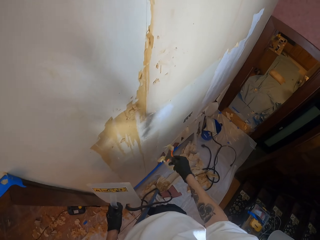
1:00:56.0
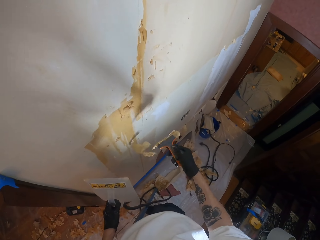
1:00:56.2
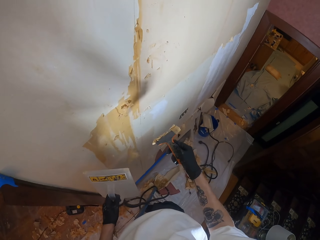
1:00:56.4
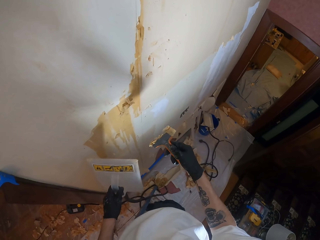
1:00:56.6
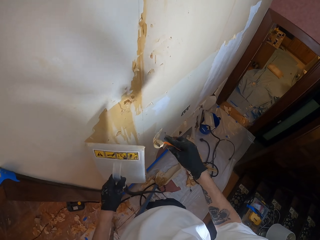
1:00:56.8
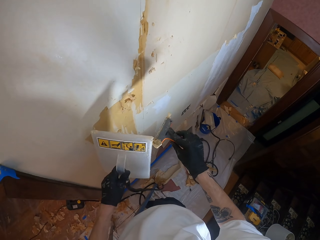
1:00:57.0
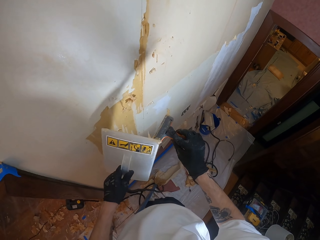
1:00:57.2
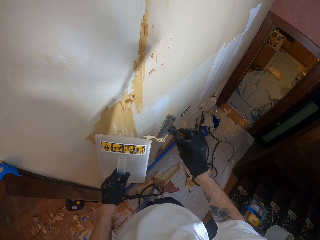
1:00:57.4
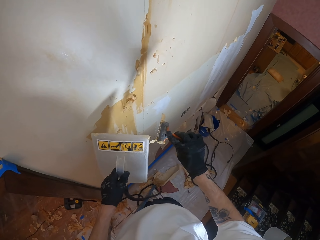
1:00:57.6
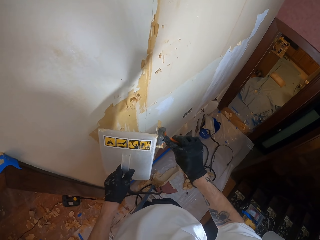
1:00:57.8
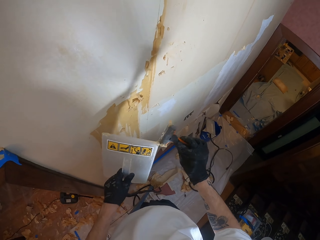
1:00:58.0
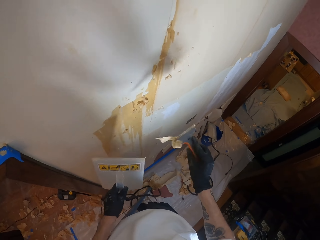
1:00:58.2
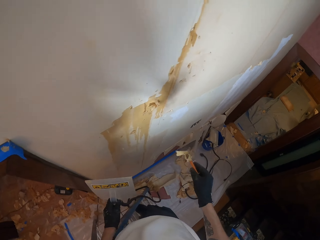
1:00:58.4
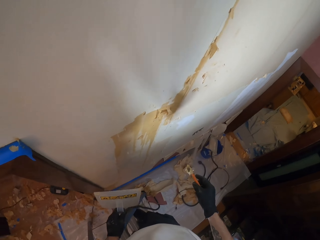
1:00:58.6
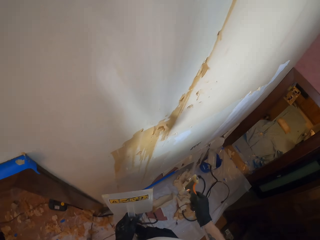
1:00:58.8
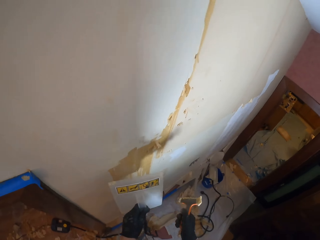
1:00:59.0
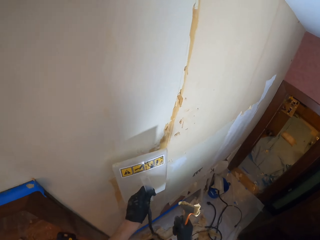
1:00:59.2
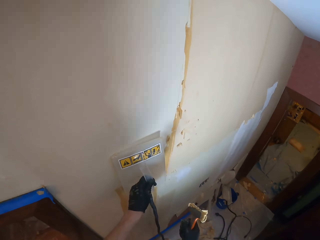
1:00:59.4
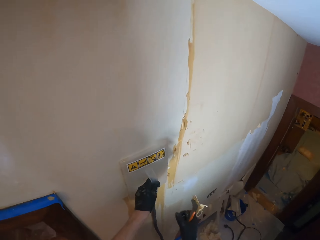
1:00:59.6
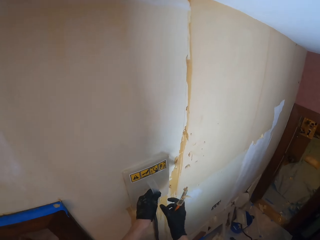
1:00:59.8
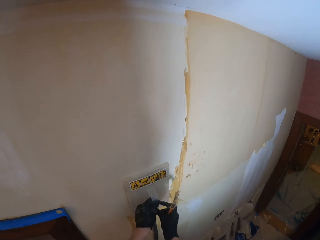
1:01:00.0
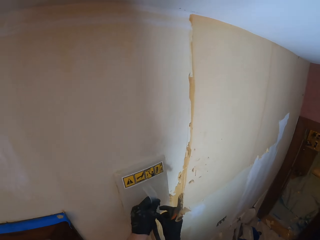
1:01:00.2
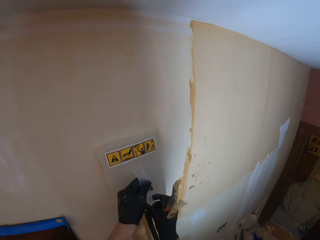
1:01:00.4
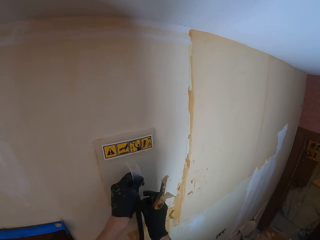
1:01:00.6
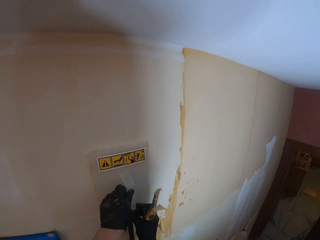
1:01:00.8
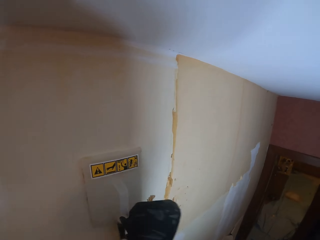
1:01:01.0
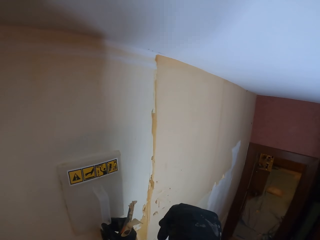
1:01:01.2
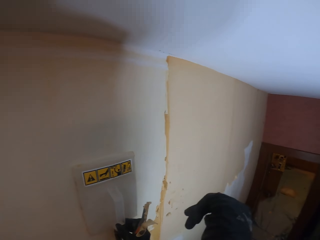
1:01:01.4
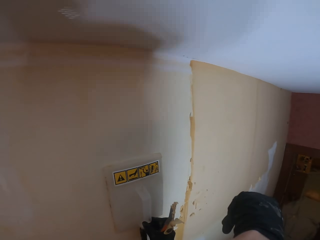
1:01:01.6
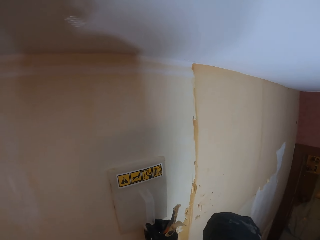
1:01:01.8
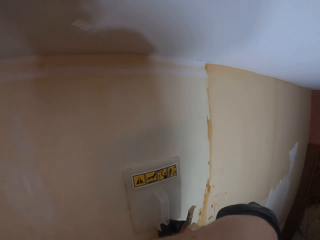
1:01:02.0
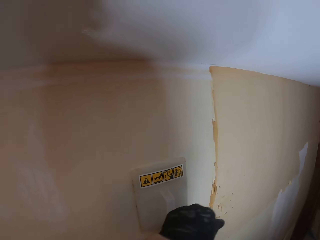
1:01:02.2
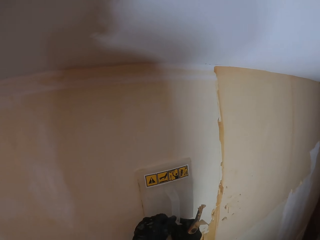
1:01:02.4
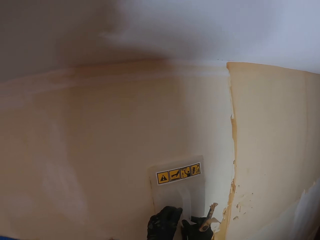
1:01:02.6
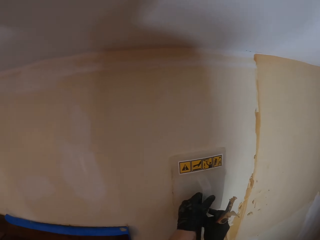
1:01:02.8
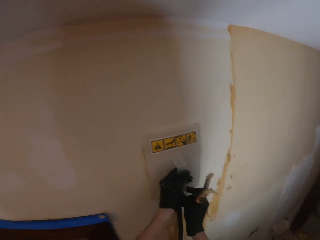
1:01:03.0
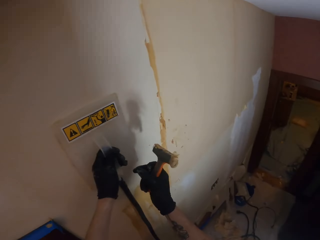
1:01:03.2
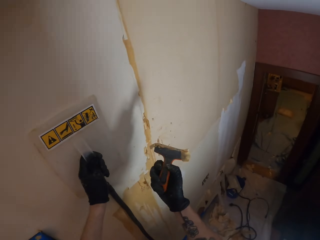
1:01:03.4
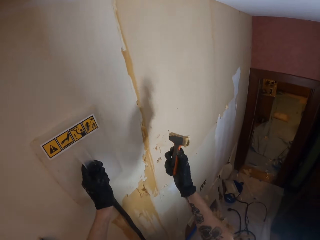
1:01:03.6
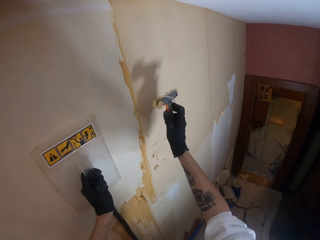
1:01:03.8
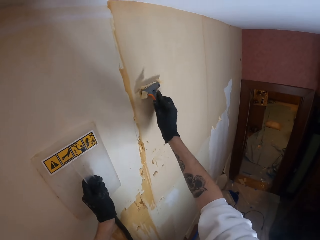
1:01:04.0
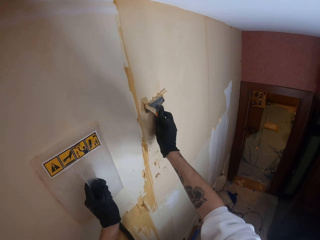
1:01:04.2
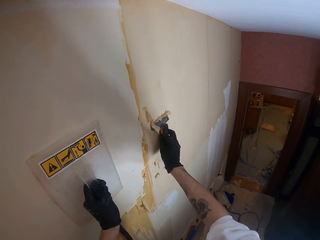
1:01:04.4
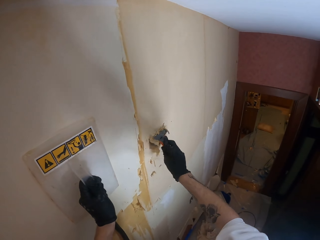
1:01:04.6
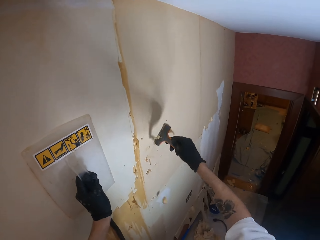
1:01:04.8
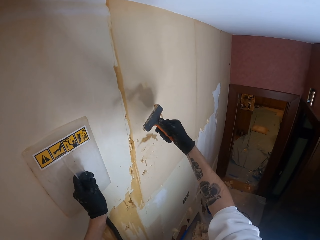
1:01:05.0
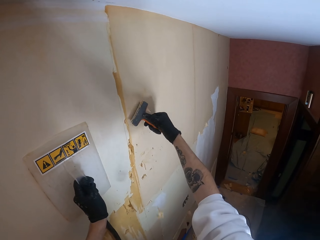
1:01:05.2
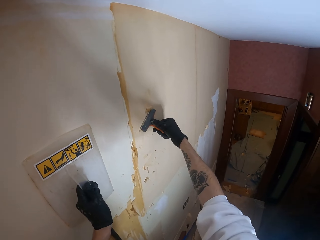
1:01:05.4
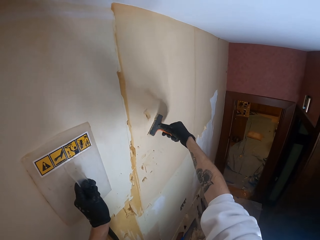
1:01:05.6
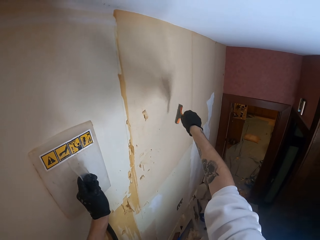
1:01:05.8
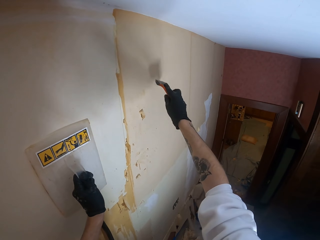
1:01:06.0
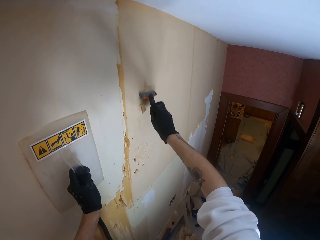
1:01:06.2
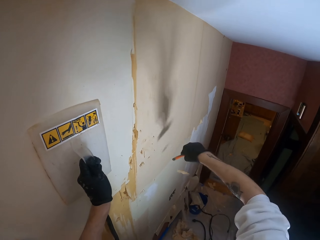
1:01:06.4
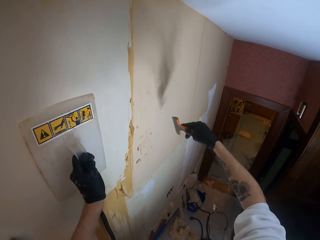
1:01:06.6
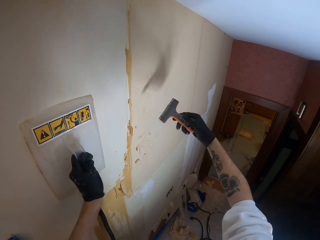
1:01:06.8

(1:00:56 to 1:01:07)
The camera wearer shakes the paint scraper. He wipes the paint scraper on the wall leveling tool, wiping a wall paper from it. He adjusts a sander on the wall. He places the wall leveling tool on the wall and holds the wall leveling tool with the right hand. He wipes his chin. He holds the wall leveling tool with the left hand. He wipes the paint scraper on the wall.

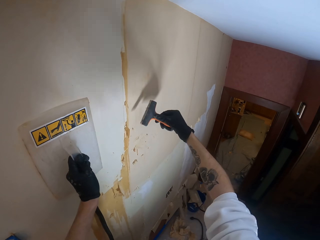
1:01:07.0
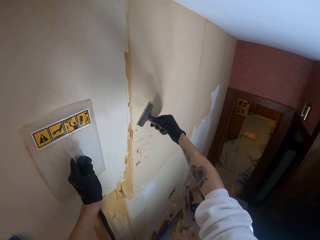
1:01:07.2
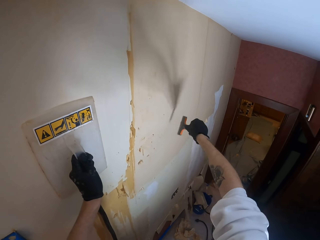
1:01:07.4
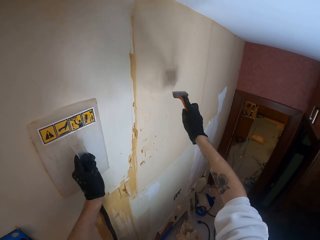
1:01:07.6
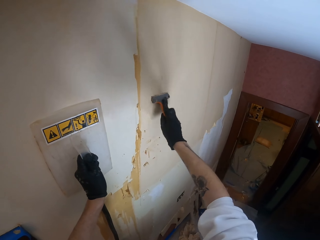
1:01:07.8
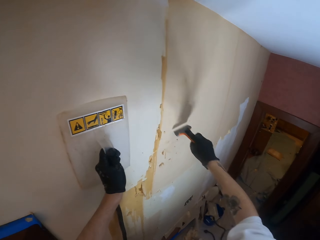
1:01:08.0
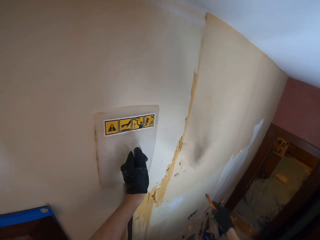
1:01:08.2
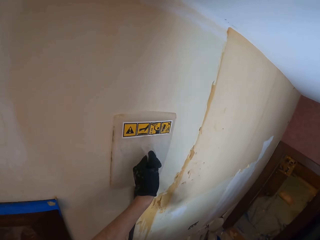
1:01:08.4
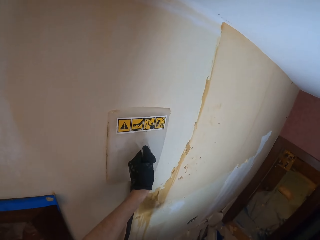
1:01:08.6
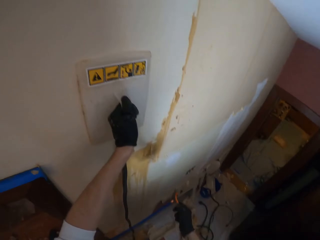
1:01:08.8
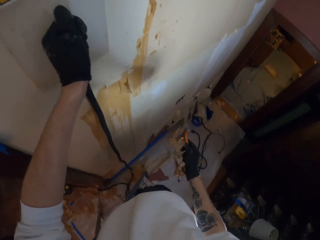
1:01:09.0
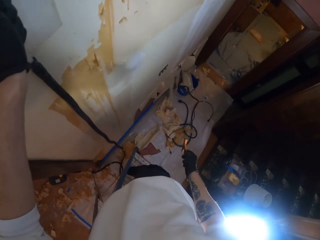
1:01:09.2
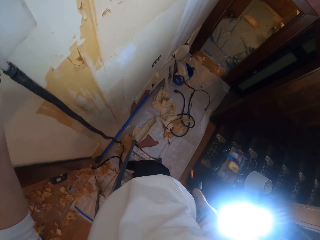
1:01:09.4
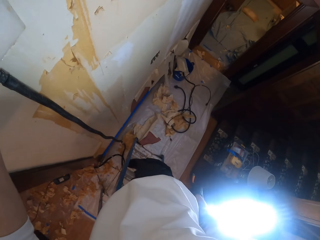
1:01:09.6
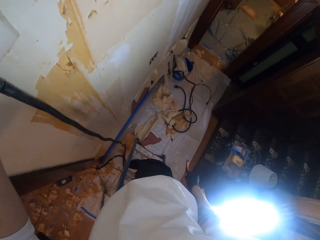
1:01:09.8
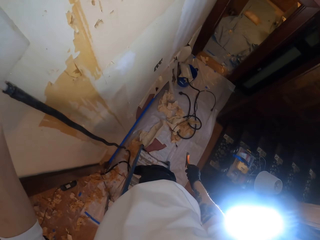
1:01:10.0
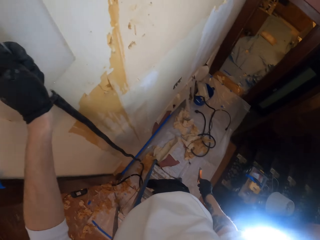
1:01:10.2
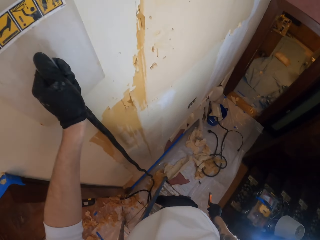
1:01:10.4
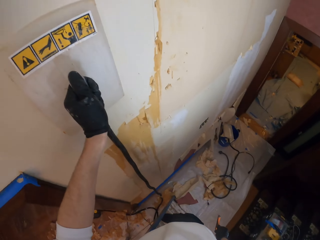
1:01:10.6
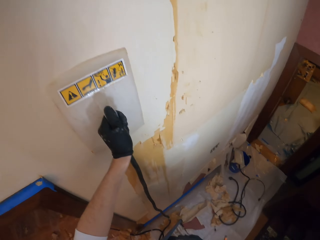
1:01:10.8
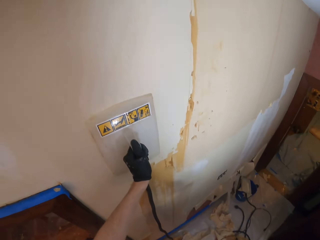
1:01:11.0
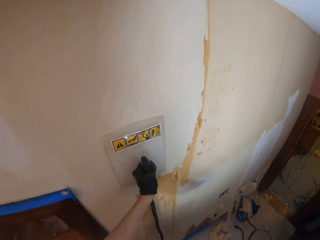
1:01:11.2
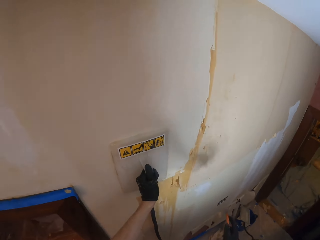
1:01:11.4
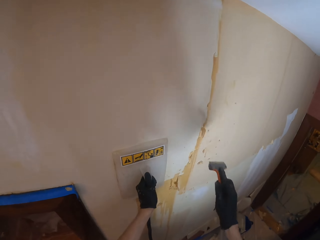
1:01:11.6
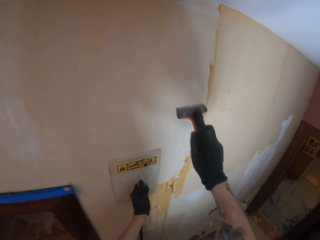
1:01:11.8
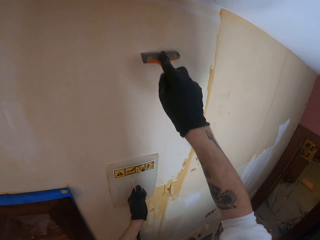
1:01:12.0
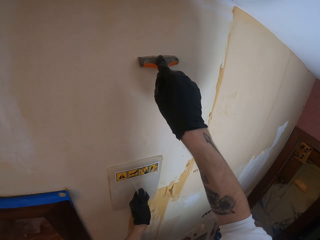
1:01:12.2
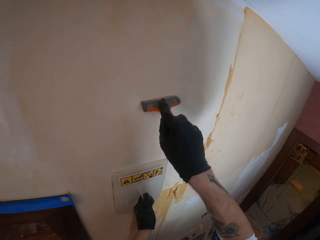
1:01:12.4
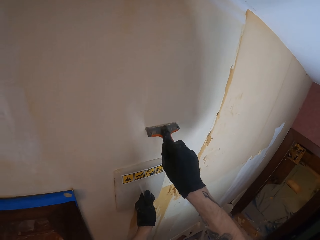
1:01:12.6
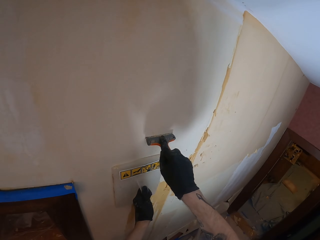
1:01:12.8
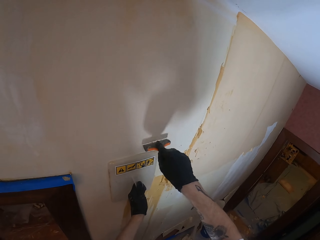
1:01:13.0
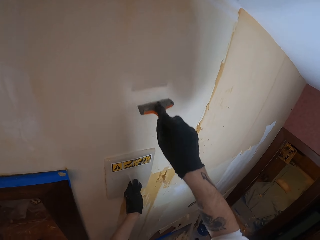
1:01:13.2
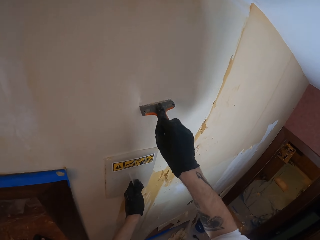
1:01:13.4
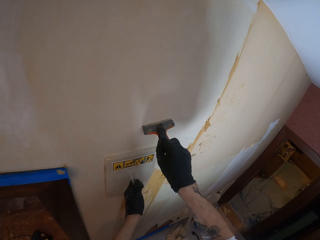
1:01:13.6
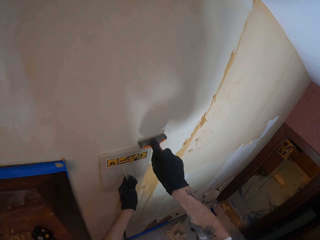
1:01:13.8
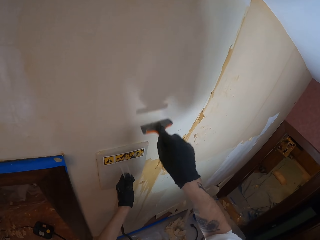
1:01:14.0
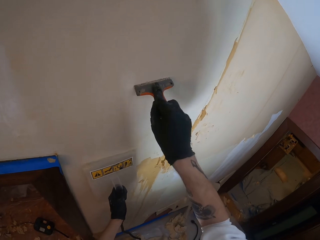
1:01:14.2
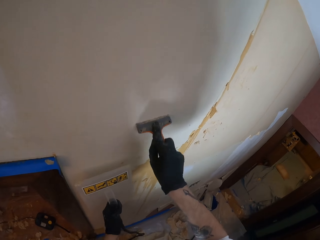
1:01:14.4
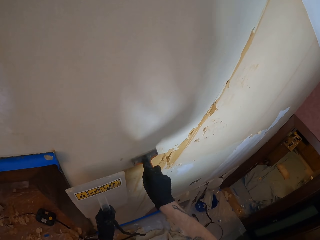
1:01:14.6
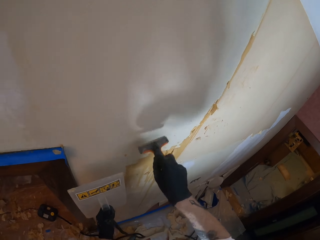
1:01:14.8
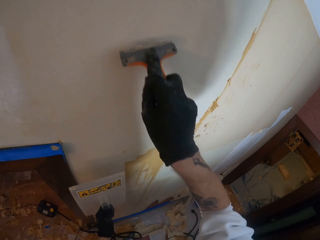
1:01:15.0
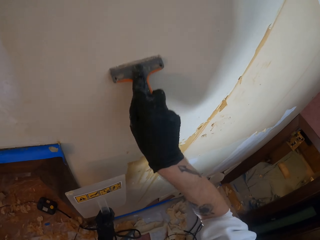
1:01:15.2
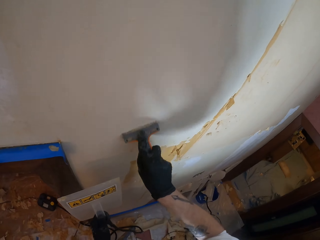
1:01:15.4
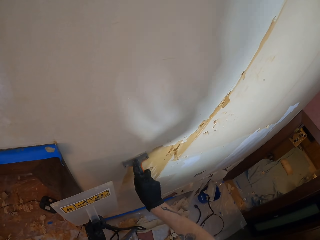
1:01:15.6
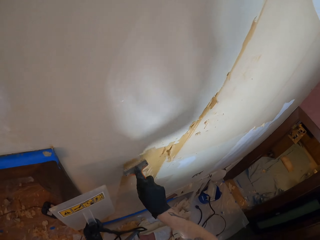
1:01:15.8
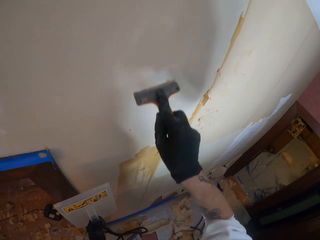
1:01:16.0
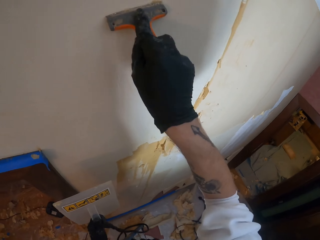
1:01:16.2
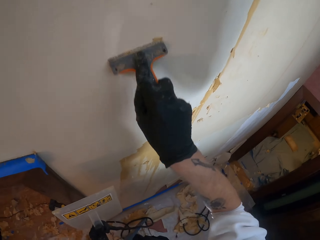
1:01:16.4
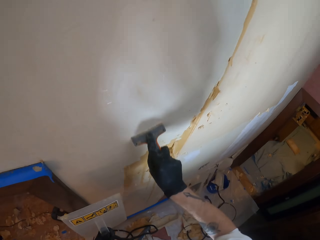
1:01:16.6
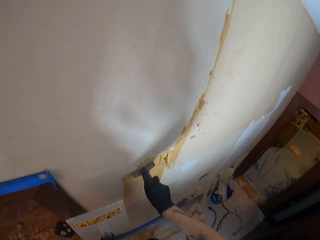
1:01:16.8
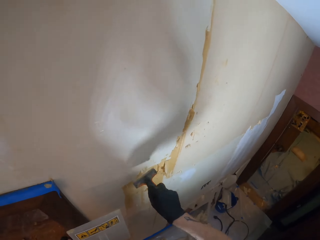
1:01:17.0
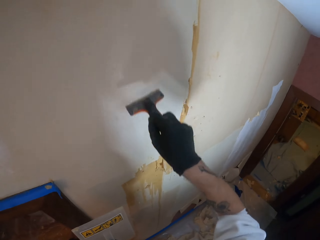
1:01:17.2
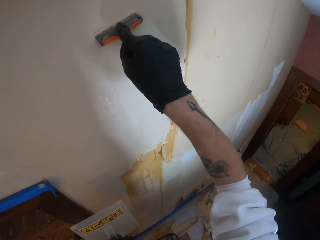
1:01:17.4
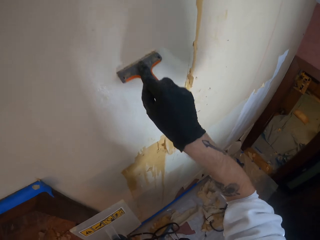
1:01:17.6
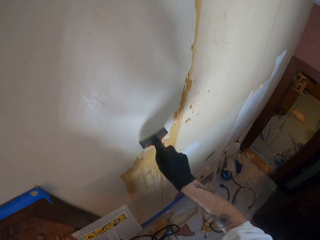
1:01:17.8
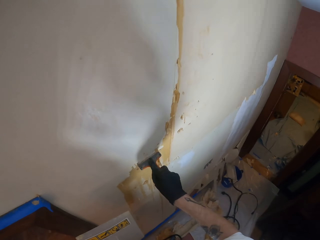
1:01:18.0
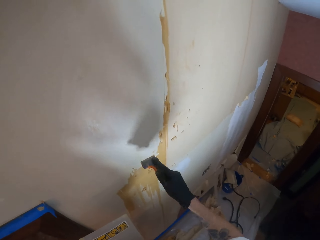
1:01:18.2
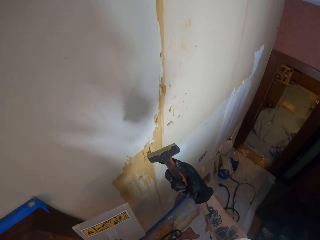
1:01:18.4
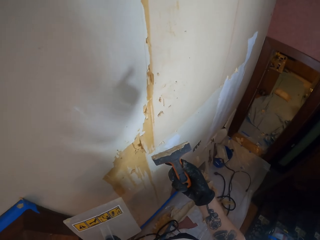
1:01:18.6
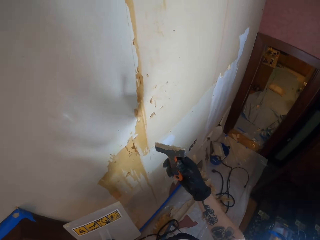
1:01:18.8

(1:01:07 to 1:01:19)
The camera wearer looks around a room. They peel off the top coat of the wall using a paint scraper. They remove the wall leveling tool from the wall. They look at the paint scraper.
